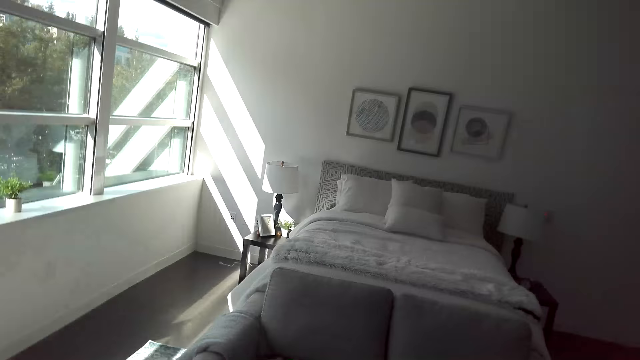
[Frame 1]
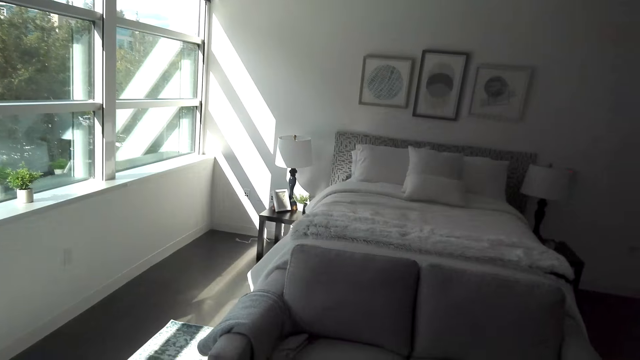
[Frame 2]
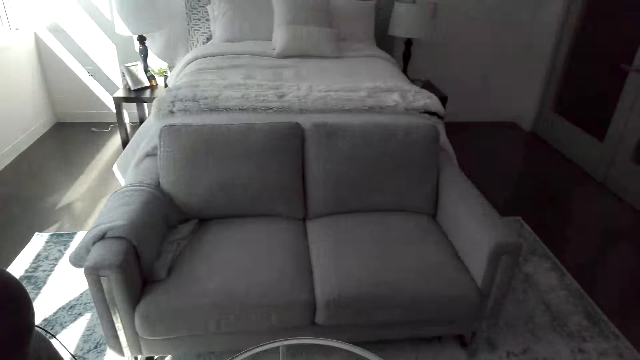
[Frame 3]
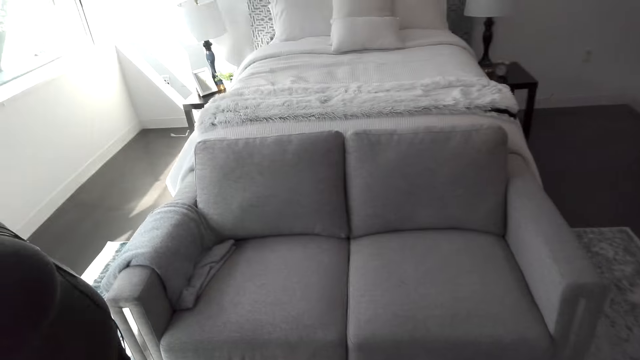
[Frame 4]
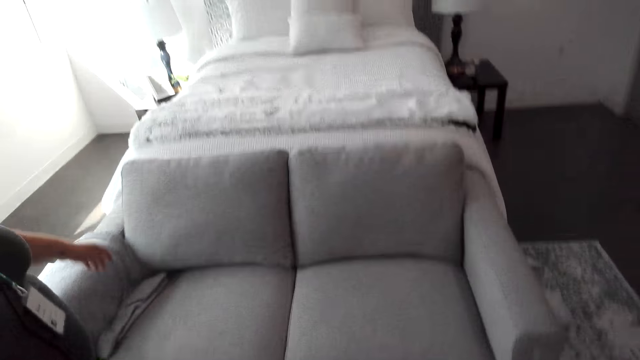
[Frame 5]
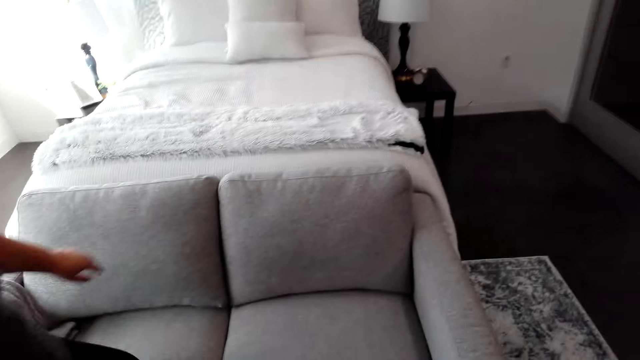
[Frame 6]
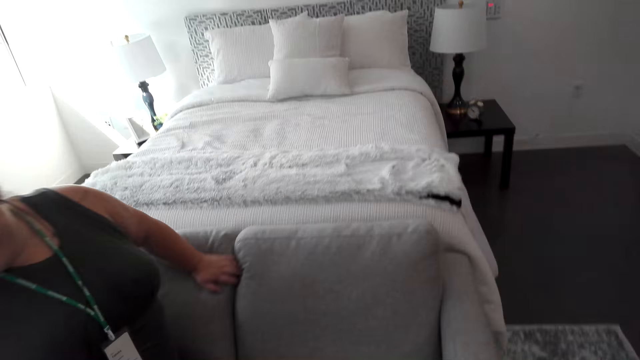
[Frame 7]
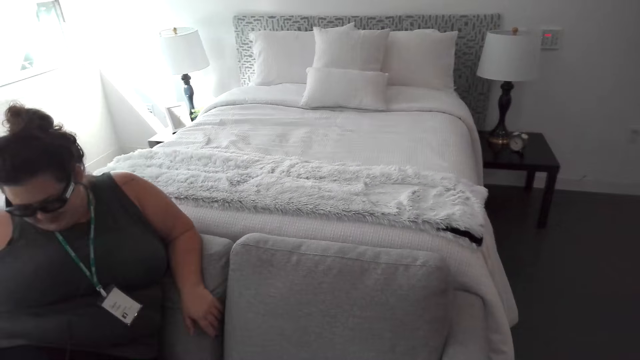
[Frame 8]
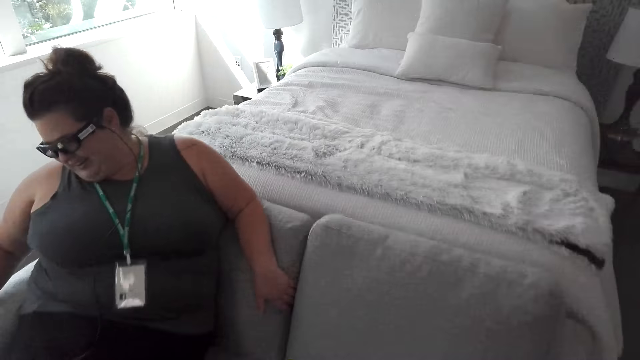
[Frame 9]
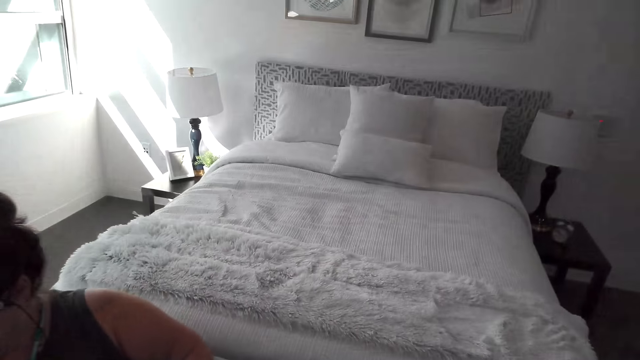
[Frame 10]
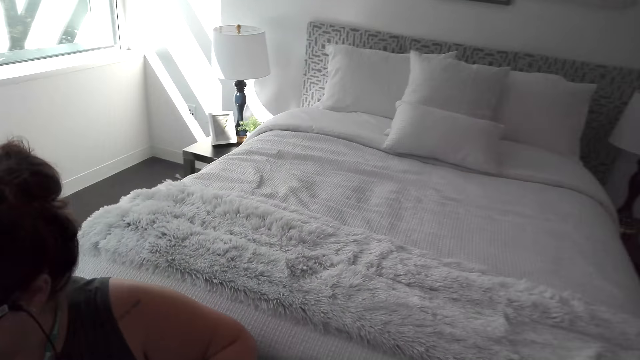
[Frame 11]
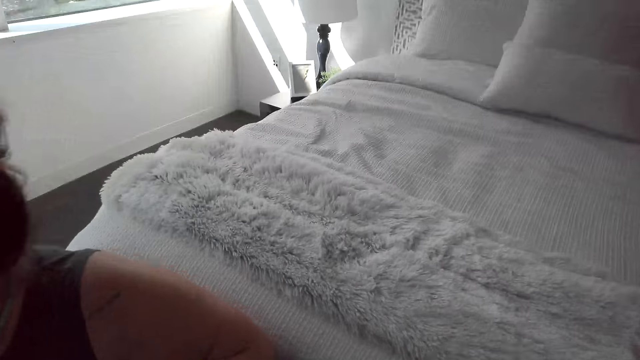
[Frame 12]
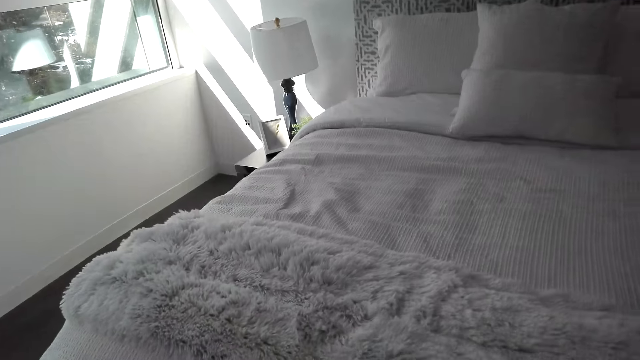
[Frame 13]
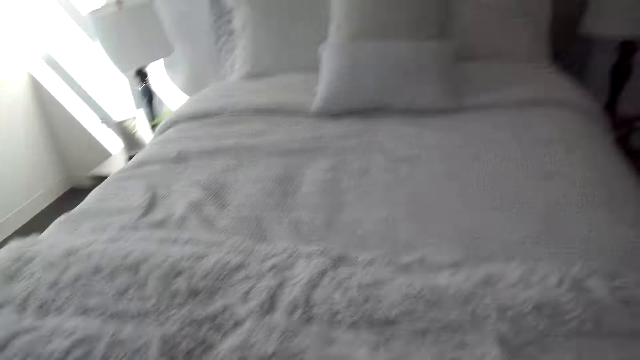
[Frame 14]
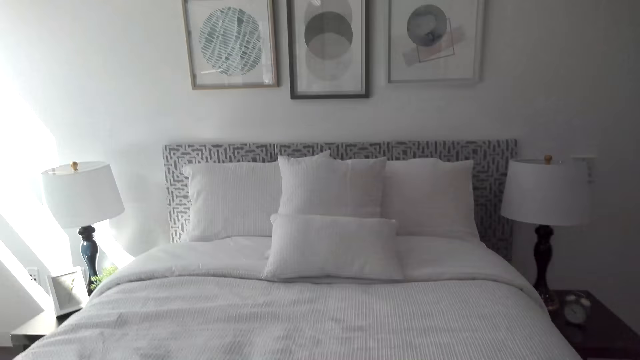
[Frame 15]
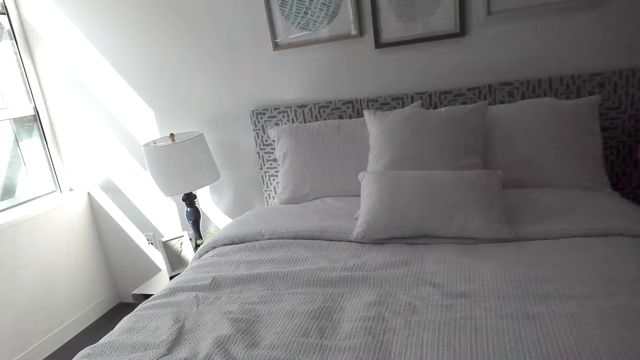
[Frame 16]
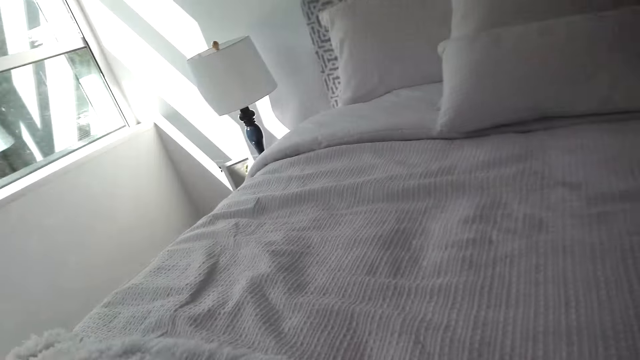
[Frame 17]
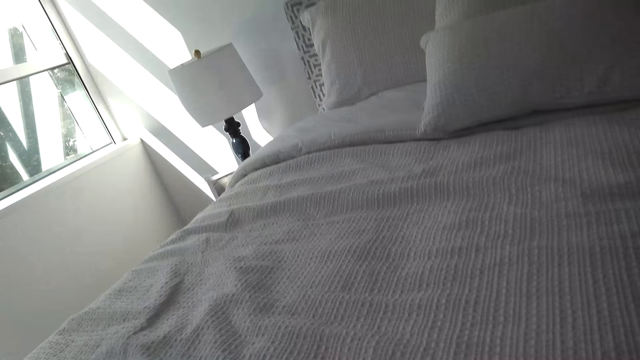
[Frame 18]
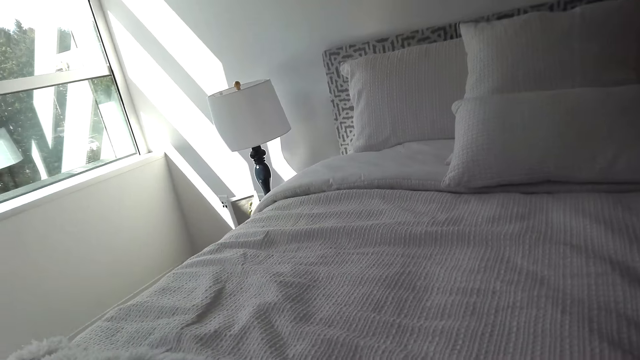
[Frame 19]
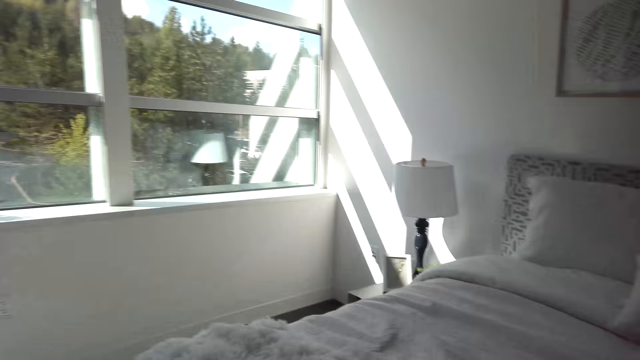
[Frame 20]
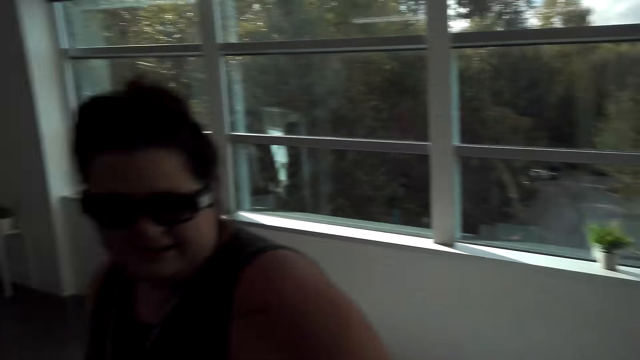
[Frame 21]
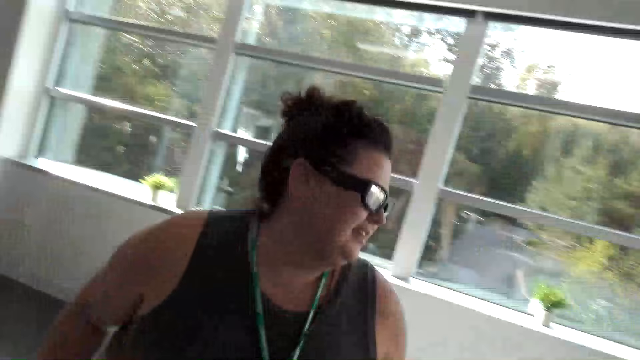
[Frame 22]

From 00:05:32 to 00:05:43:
A woman and another woman move around the room. The first woman sits on the couch. The first woman stands up from the couch. The first woman converses with the other woman in the room.

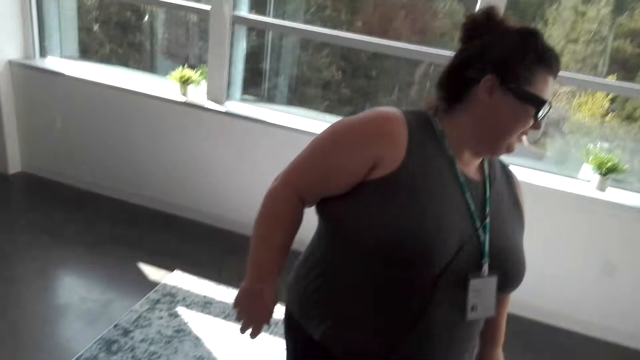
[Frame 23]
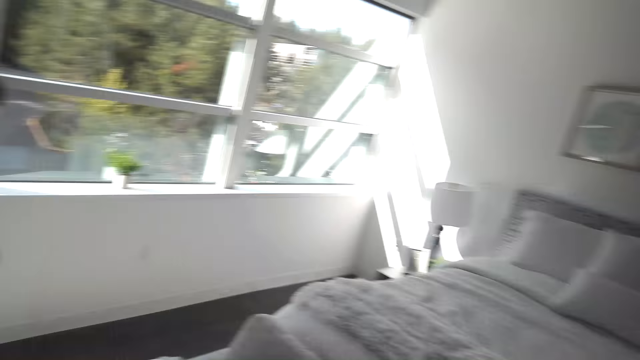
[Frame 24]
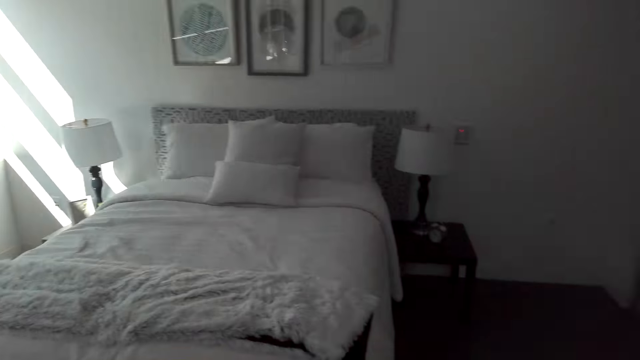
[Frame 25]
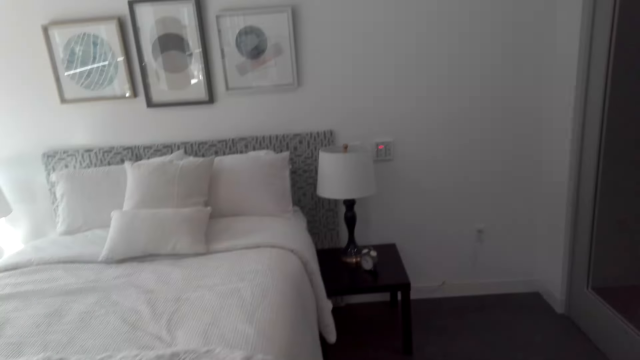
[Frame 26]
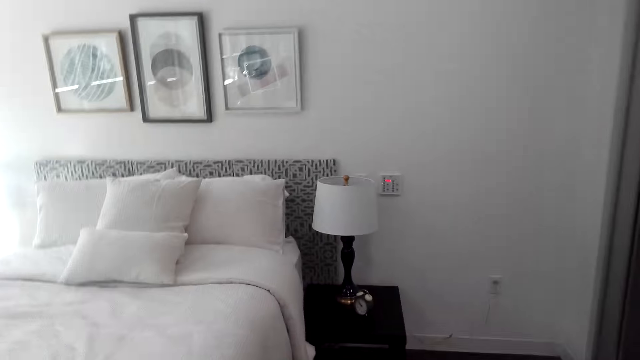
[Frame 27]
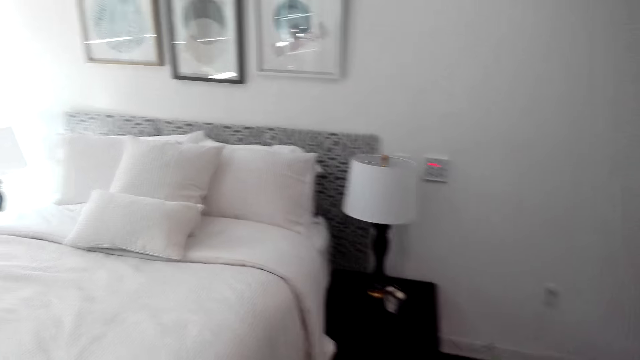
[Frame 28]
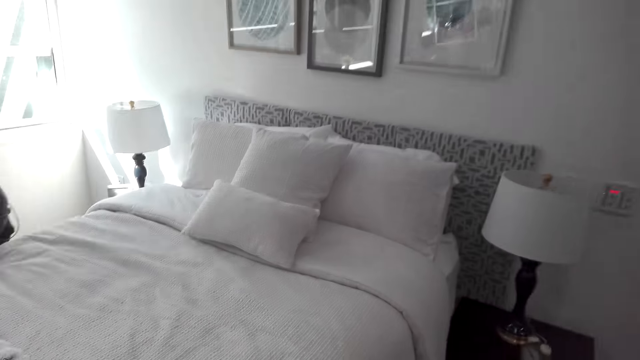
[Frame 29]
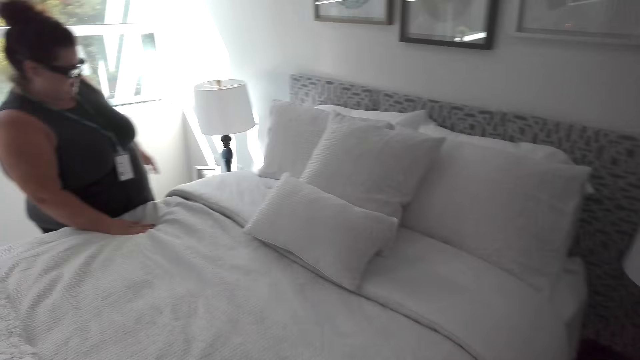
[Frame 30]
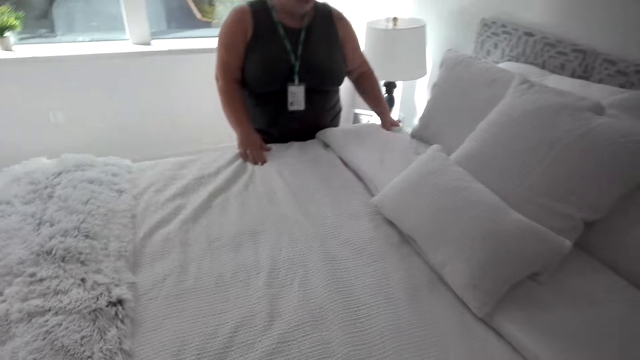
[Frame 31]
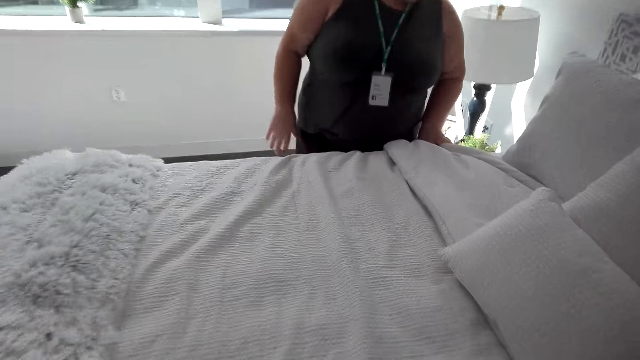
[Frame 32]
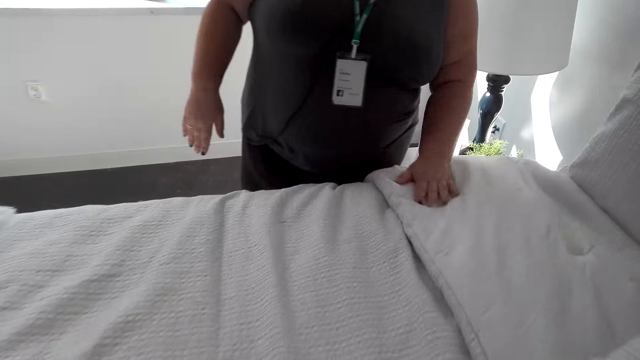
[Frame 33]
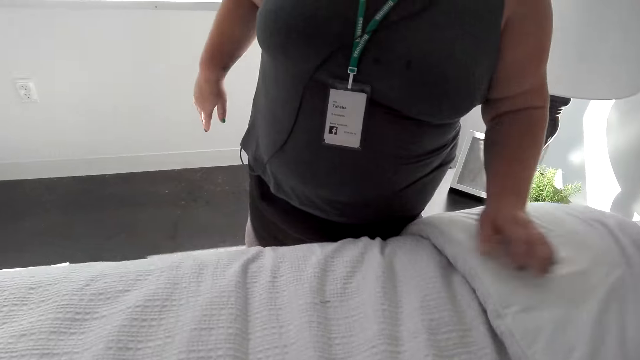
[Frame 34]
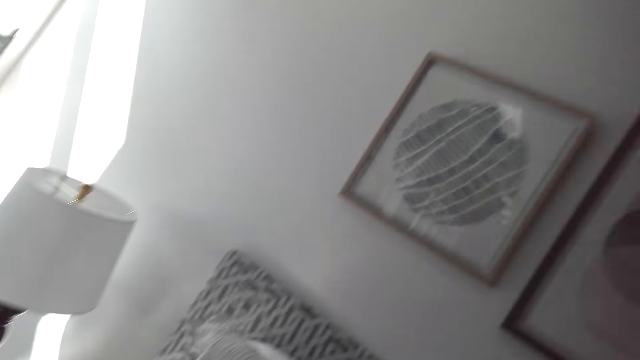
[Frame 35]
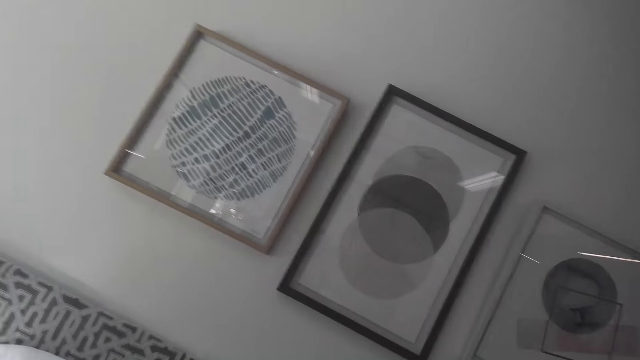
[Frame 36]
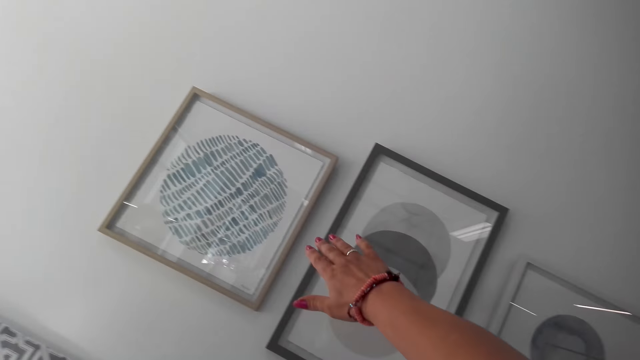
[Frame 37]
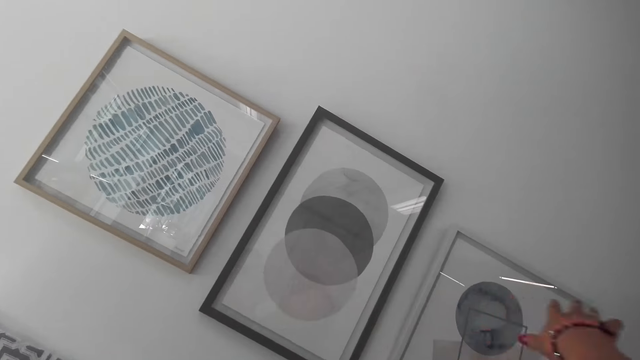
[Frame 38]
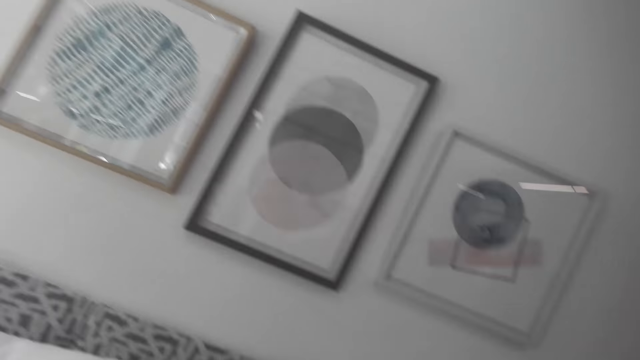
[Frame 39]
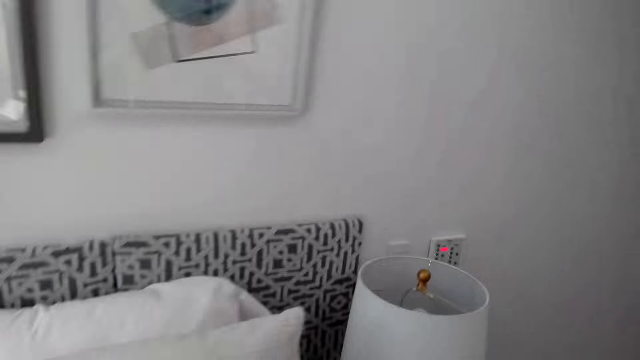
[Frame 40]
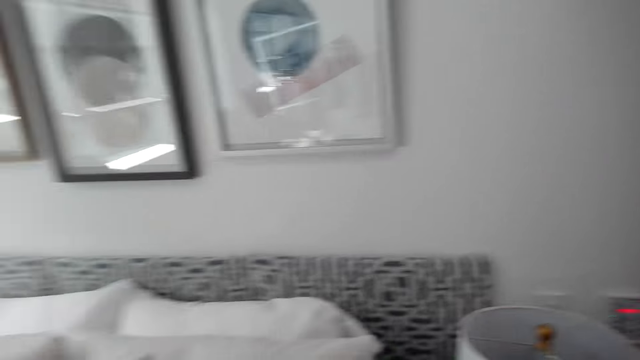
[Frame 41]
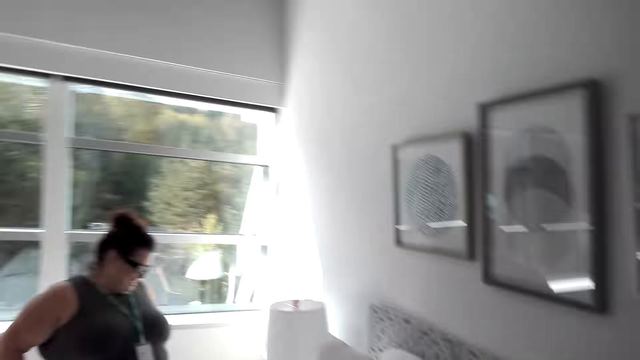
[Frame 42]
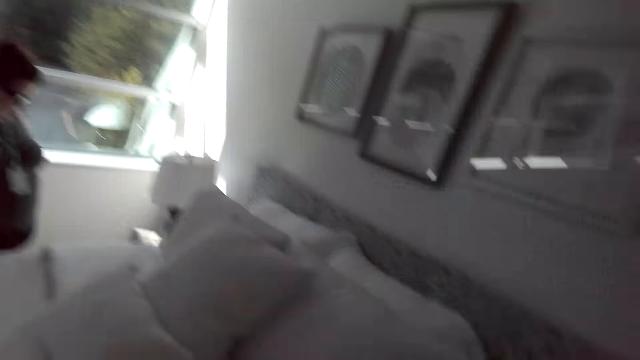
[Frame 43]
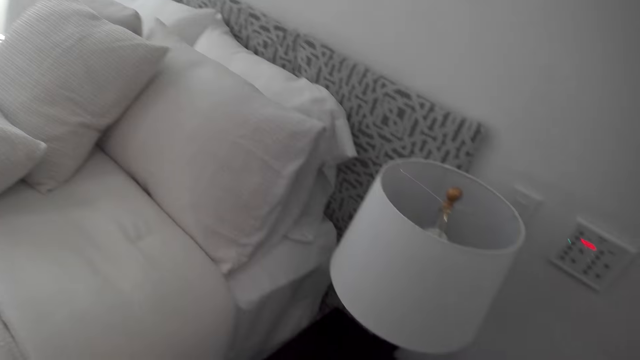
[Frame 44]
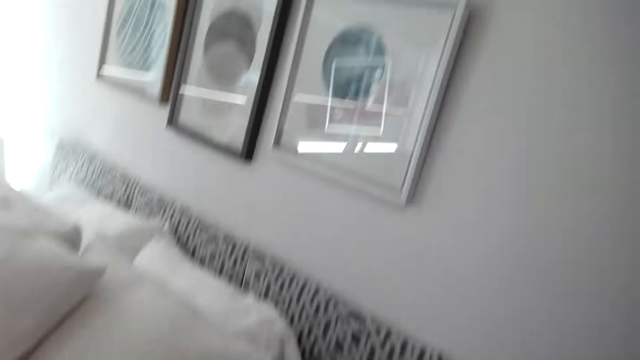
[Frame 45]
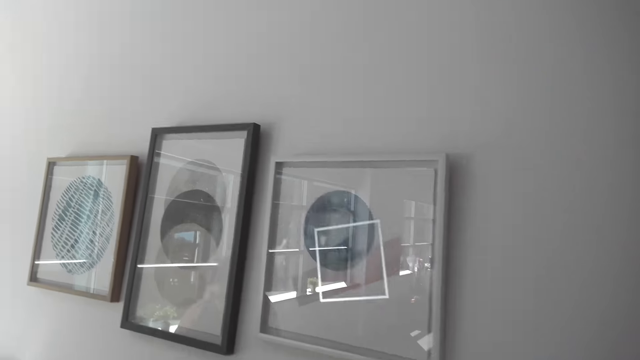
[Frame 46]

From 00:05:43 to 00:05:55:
A woman and another woman move around the bedroom. The first woman touches the mattress on the bed. The first woman removes her hands from the mattress. The first woman converses with the other woman in the room. The camera wearer shows the first woman the arts on the wall.
